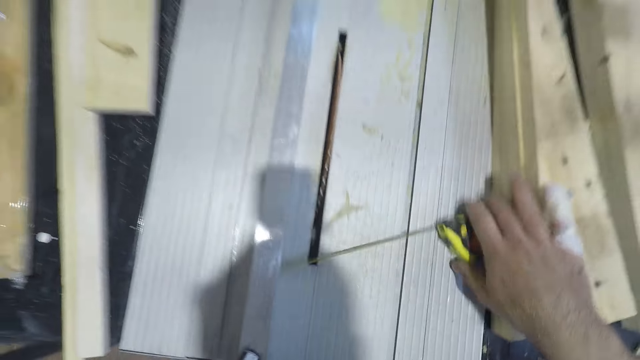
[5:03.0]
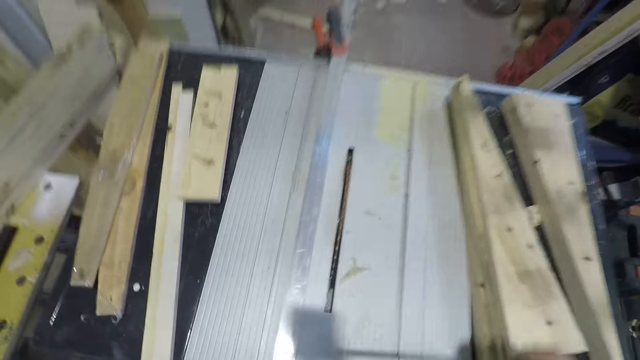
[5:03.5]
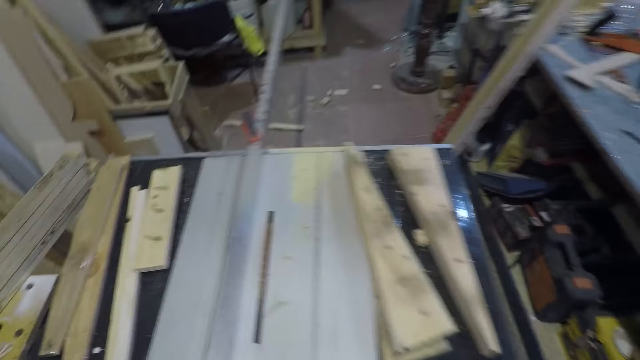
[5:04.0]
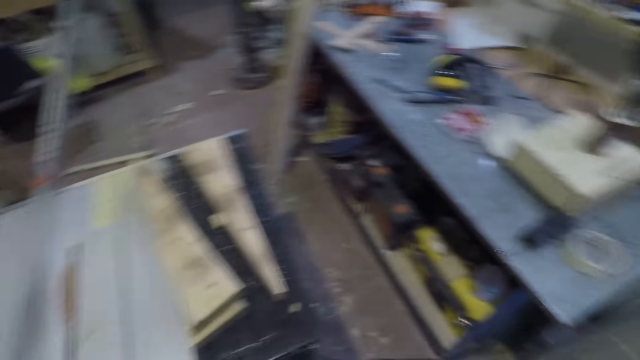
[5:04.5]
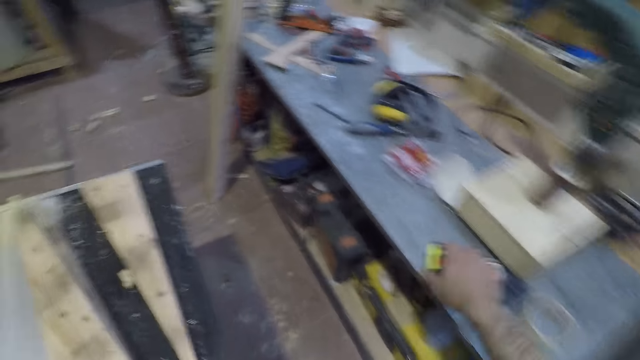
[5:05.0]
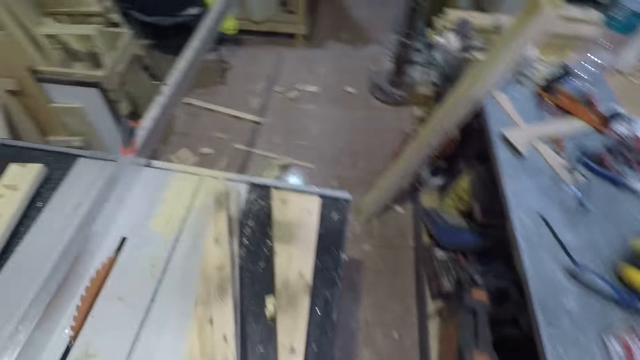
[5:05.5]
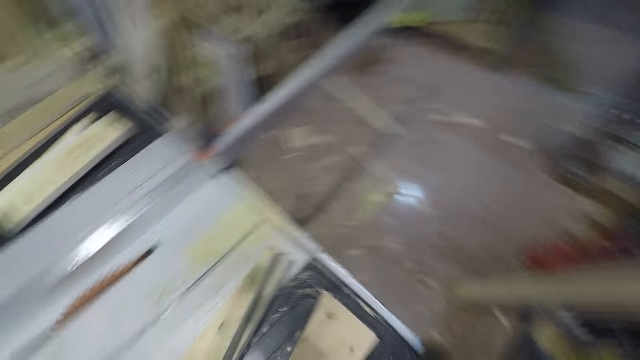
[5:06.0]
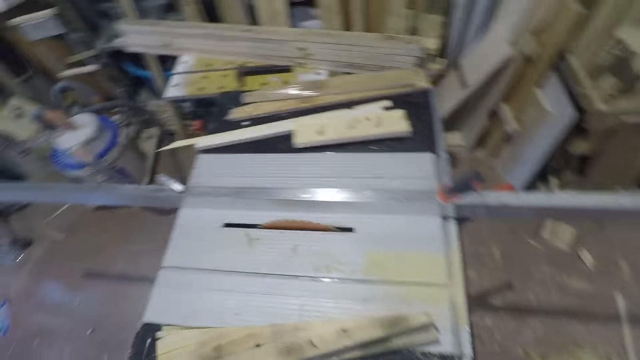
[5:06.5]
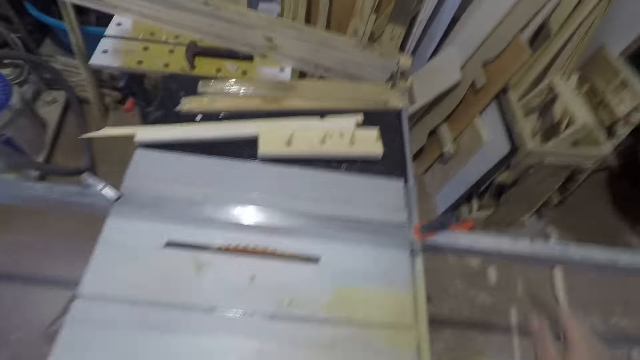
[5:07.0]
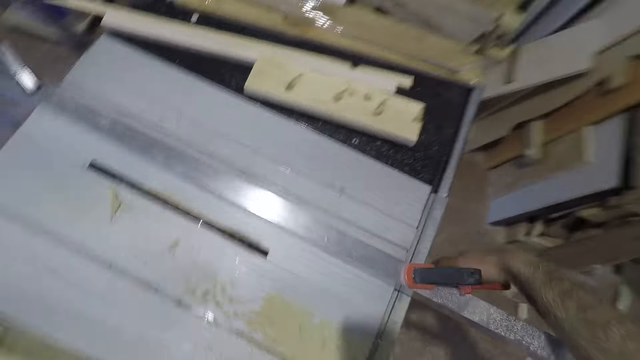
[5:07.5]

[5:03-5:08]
The camera wearer walks to another part of the workshop with the tape rule in his right hand. He takes the tape measure. He drops the tape rule on another table with his right hand. He moves around the table saw. He touches the fence lock. He adjusts the clamp on the other end of the table.

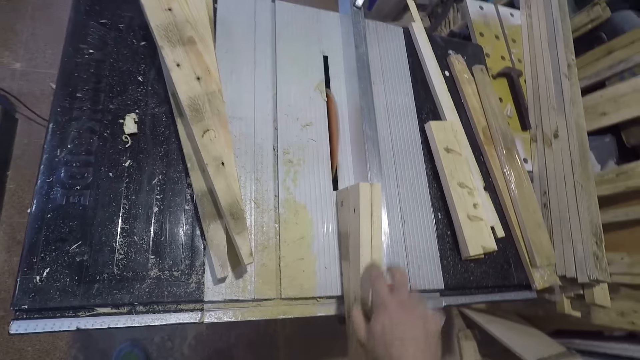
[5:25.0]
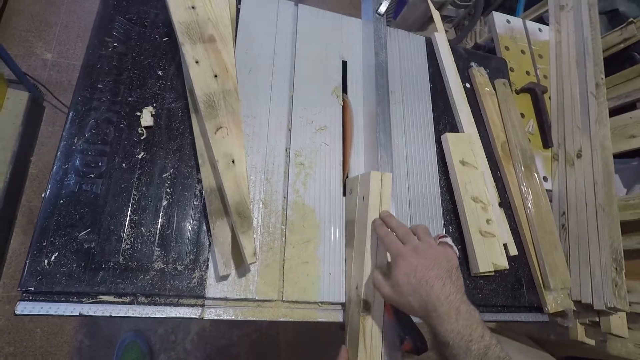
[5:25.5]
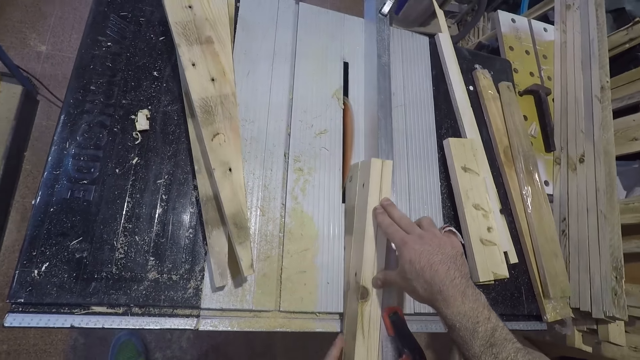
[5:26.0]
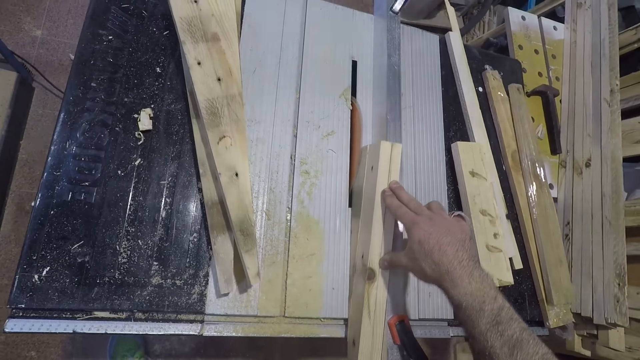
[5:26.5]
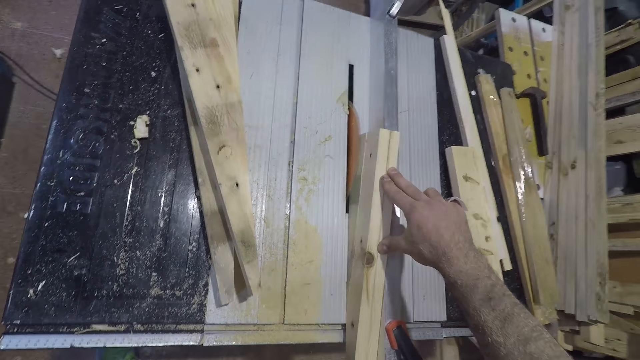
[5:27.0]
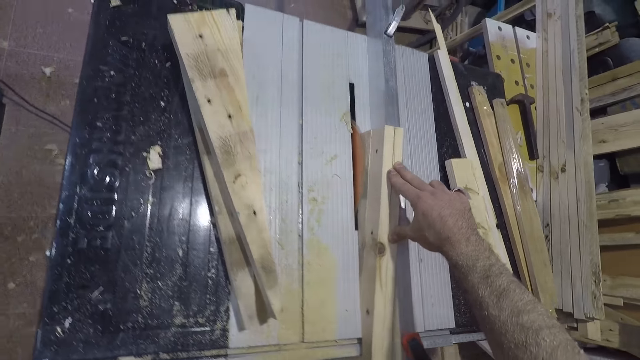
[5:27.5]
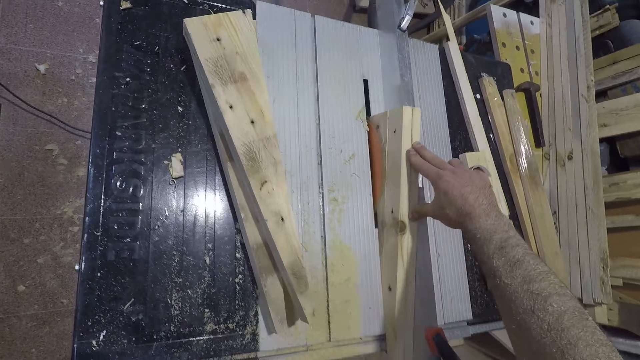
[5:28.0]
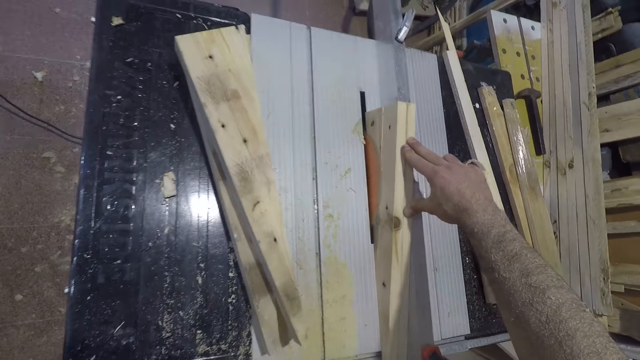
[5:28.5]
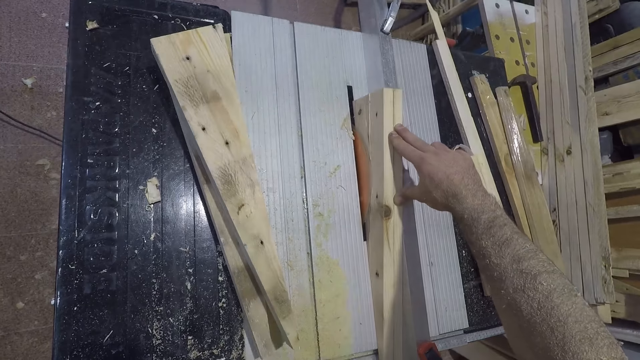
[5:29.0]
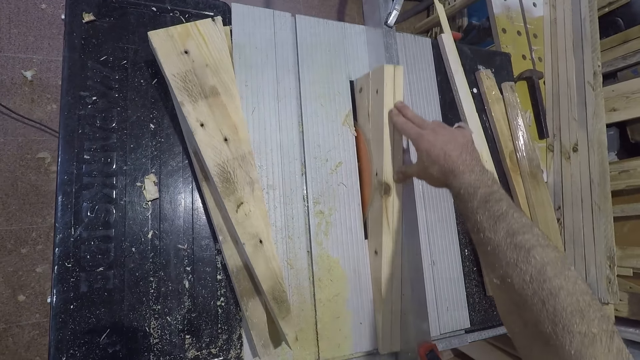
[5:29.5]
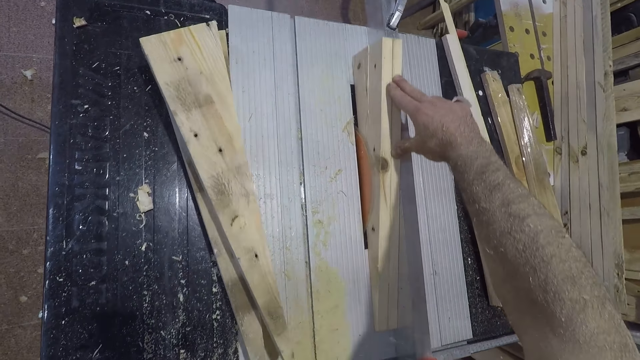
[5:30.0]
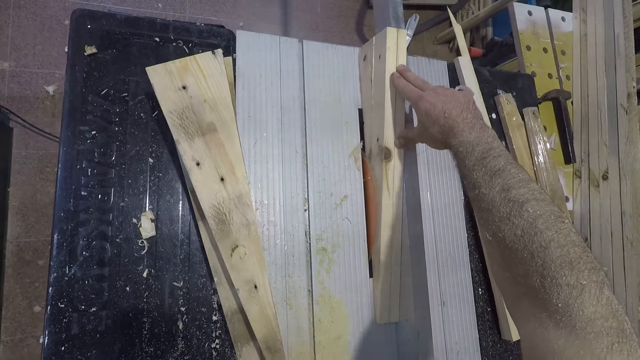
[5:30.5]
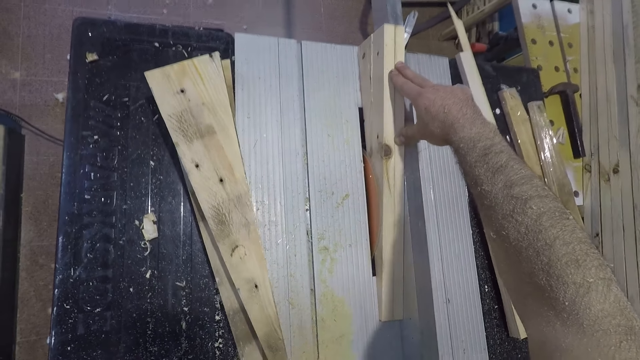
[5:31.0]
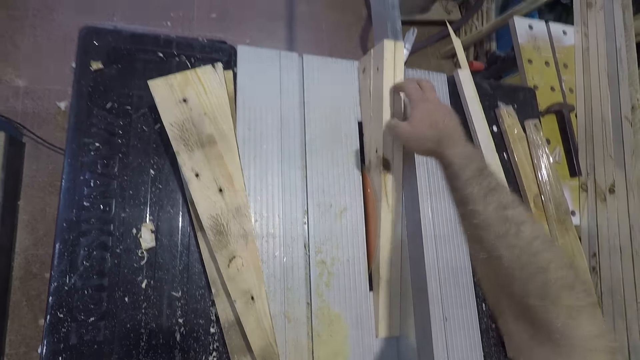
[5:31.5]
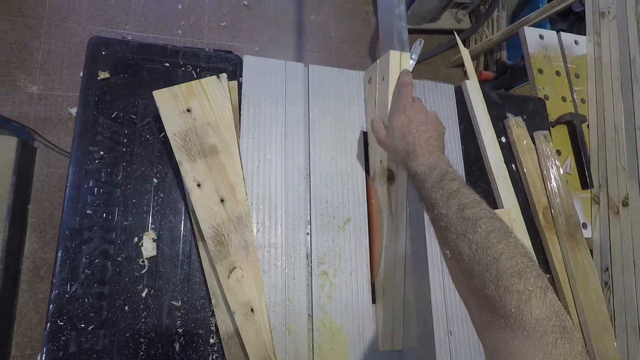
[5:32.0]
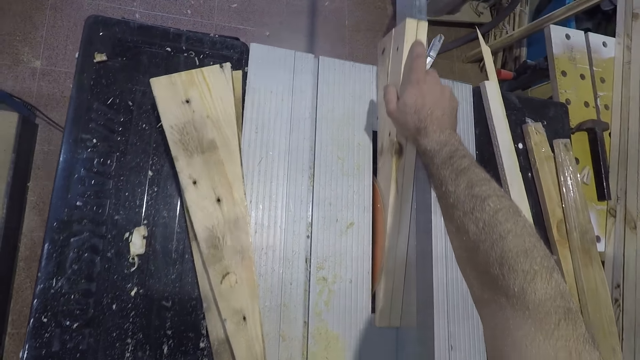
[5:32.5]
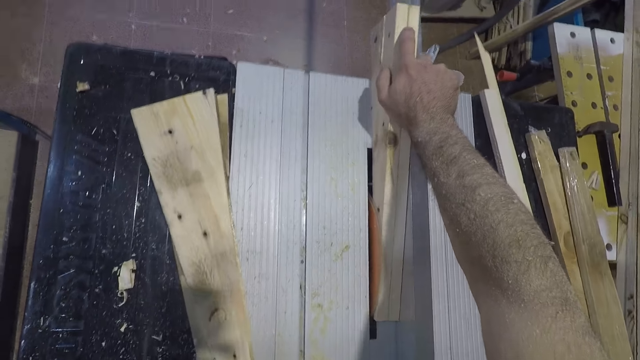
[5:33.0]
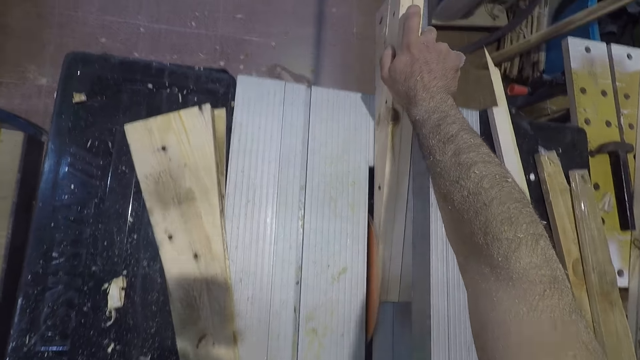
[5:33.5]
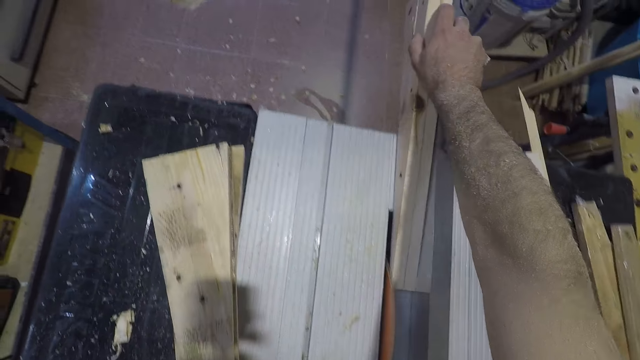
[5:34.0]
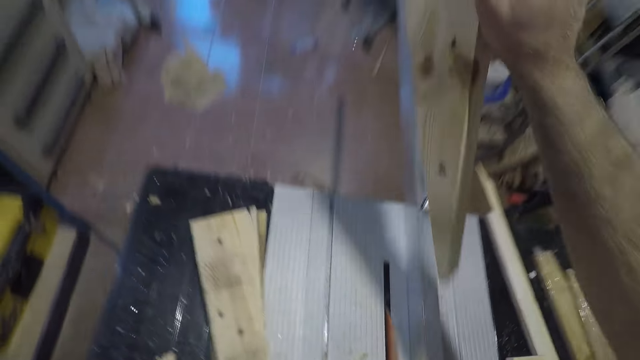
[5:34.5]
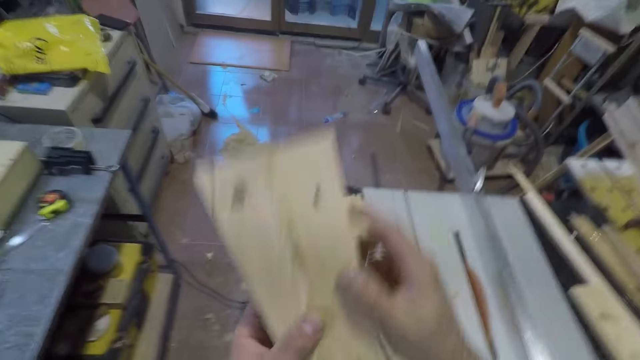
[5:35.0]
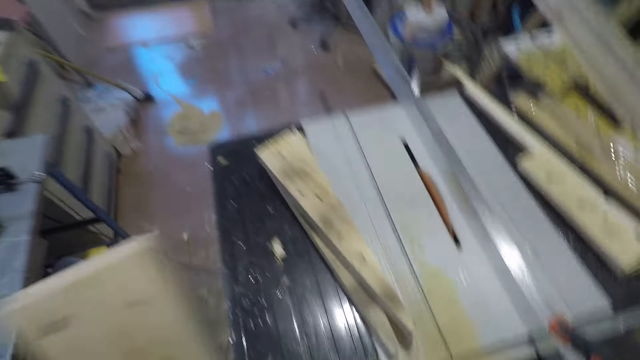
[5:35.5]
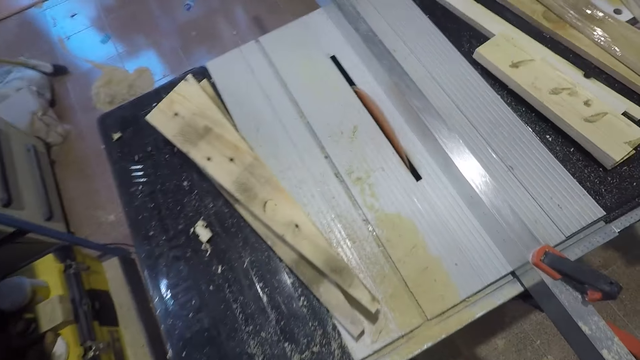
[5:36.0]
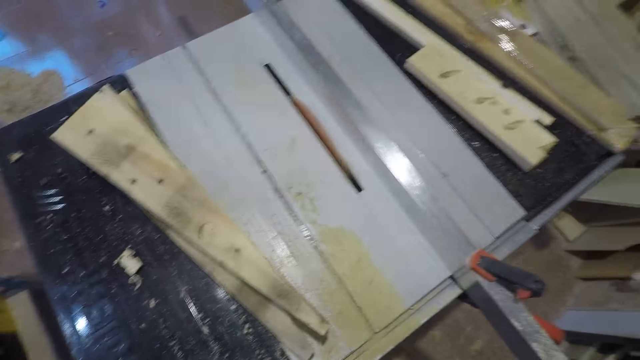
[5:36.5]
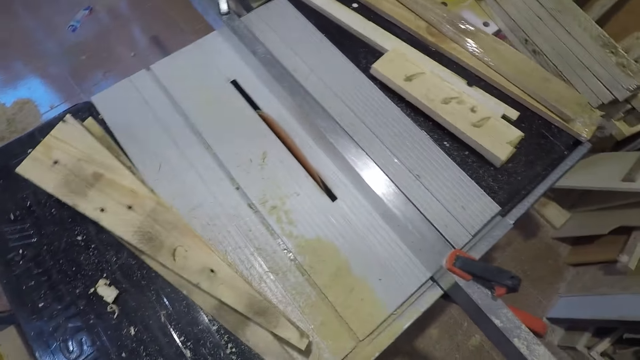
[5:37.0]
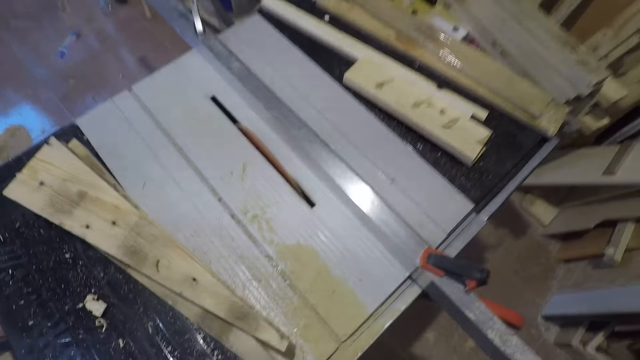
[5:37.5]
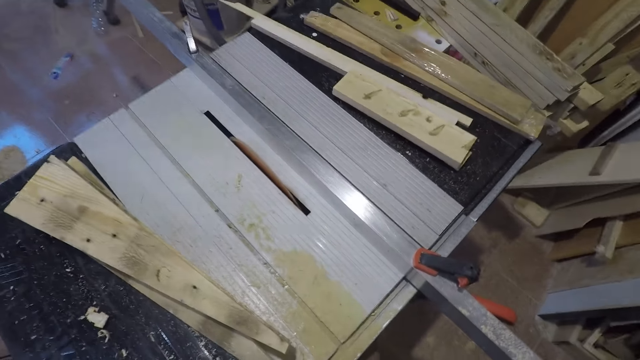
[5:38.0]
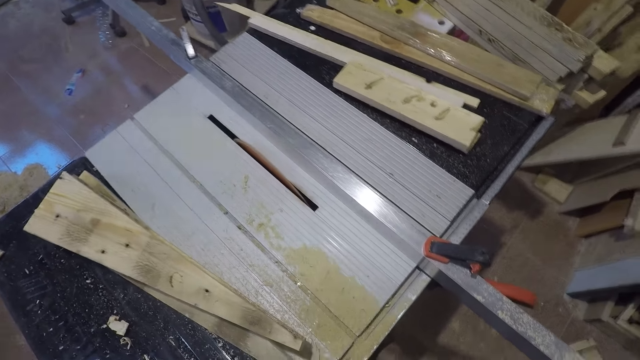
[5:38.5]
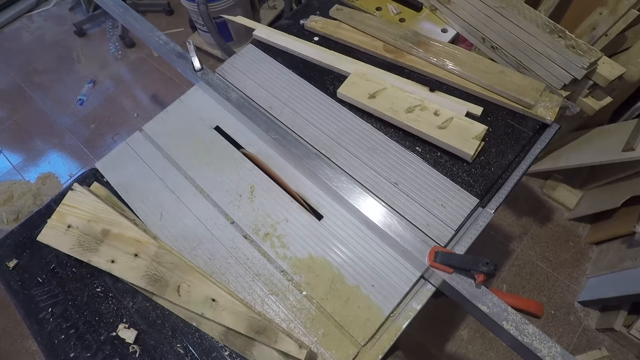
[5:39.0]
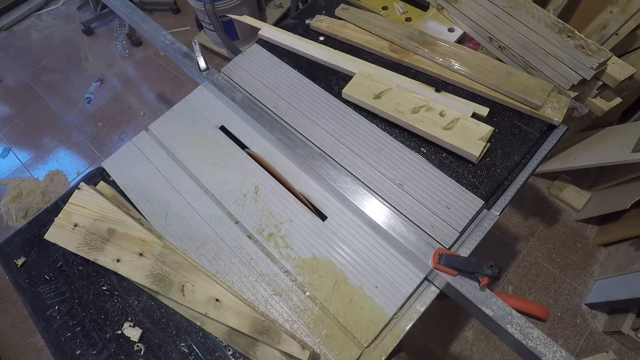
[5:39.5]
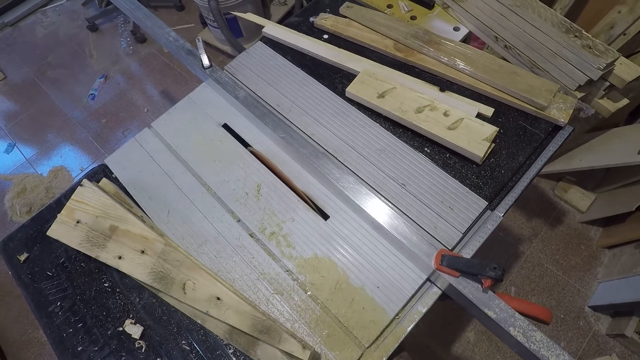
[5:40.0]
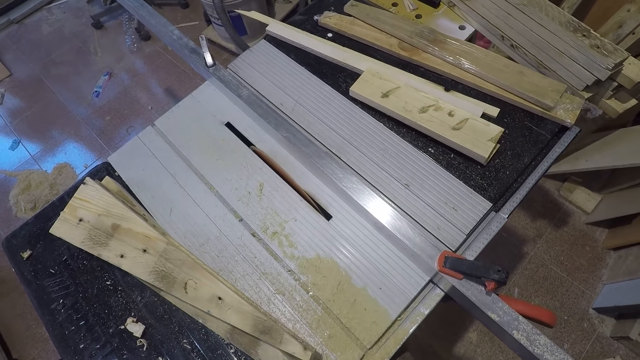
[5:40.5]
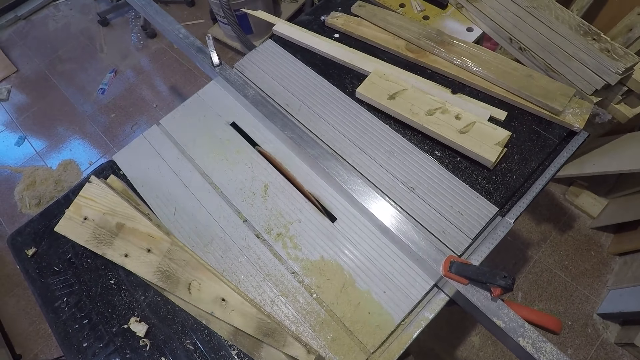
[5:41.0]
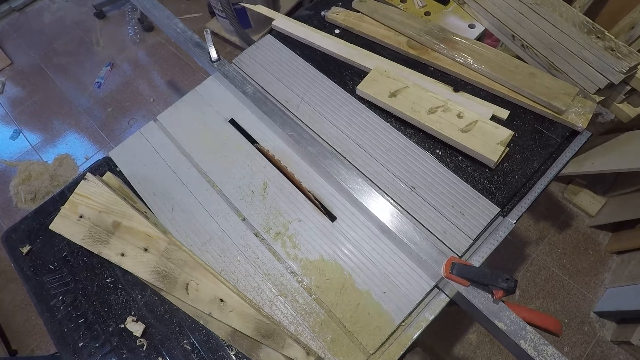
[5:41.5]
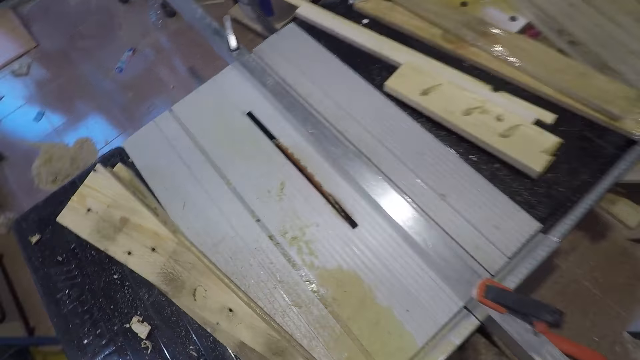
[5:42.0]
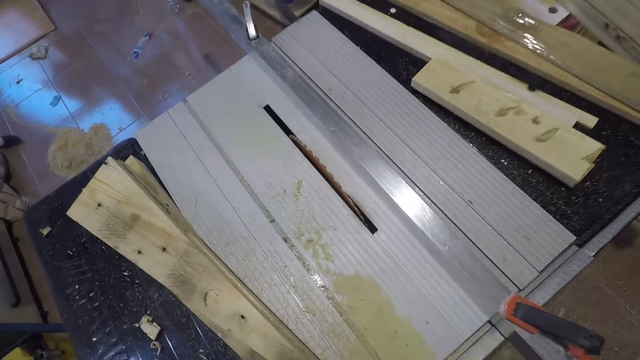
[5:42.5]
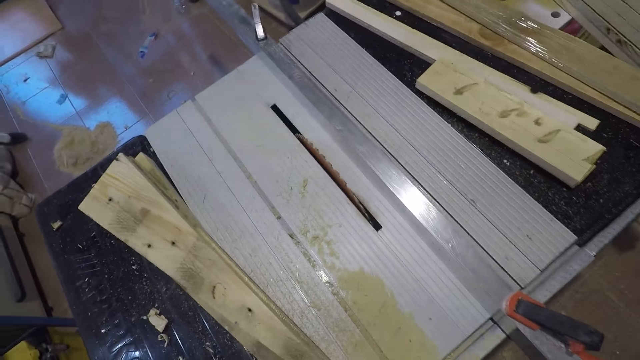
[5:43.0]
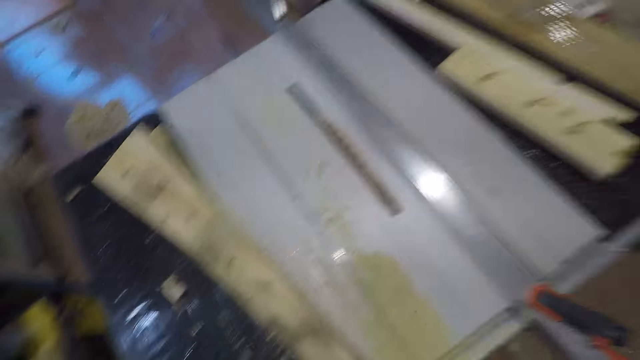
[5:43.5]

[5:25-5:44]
The camera wearer slides the pressure treated wood between the saw and fence. They lift the pressure treated wood off the table saw.
